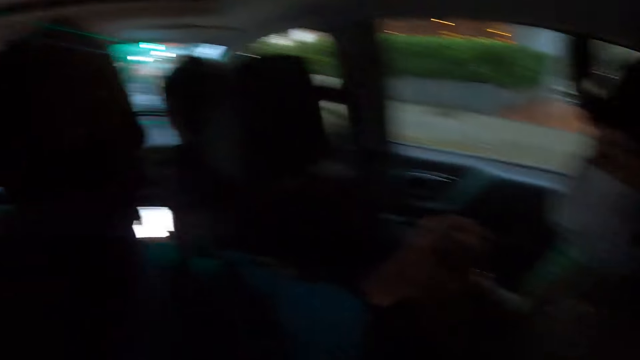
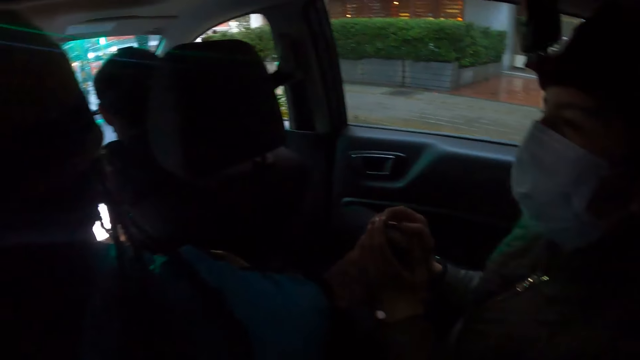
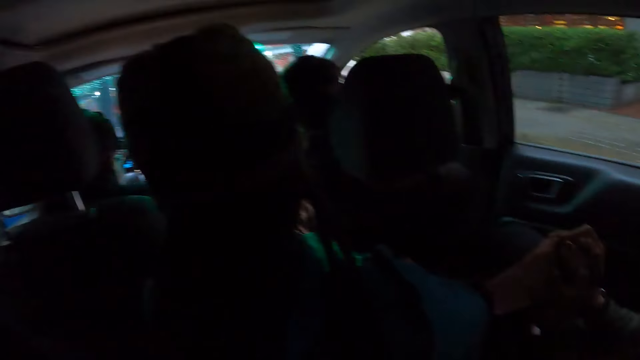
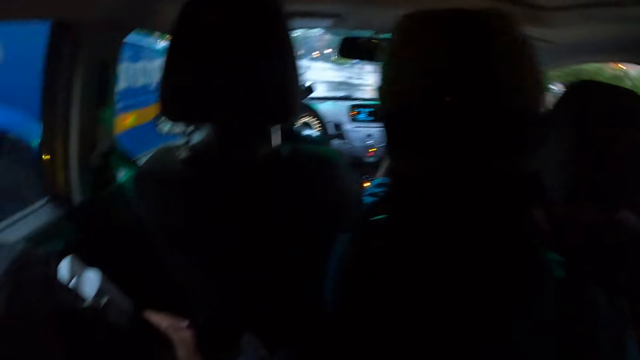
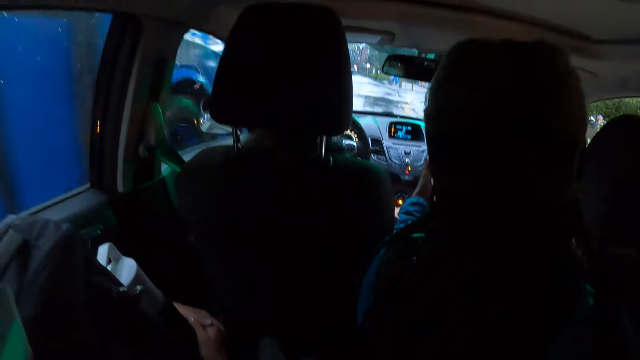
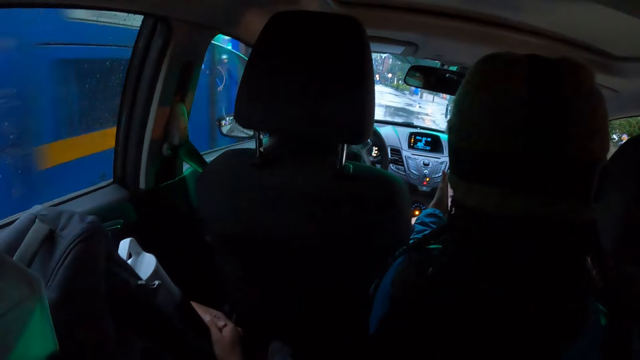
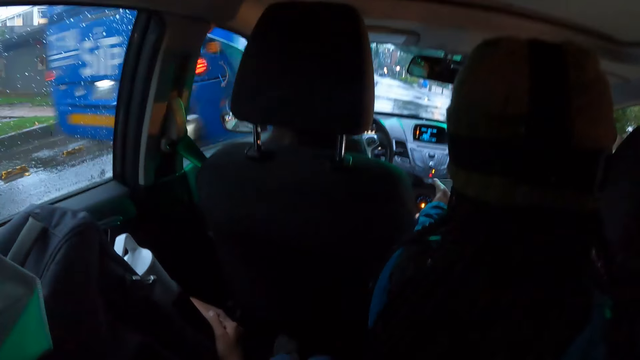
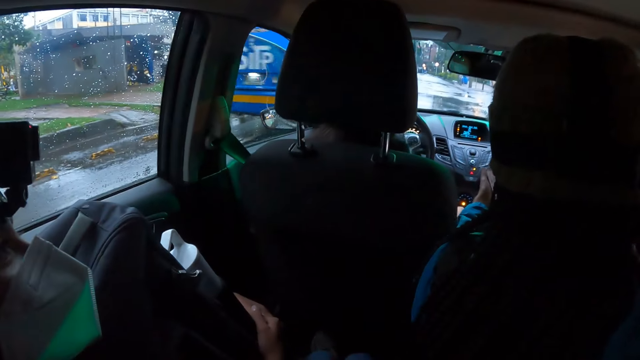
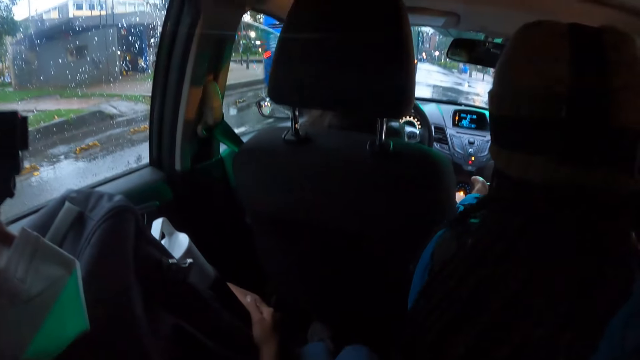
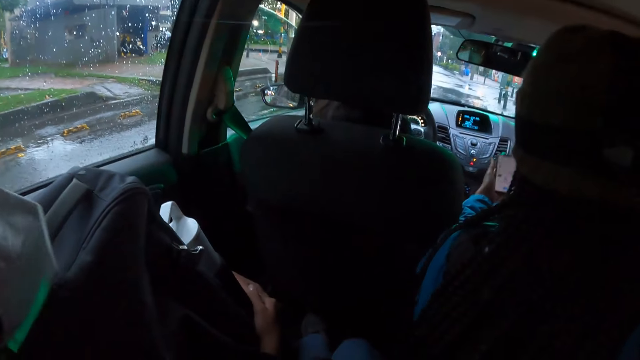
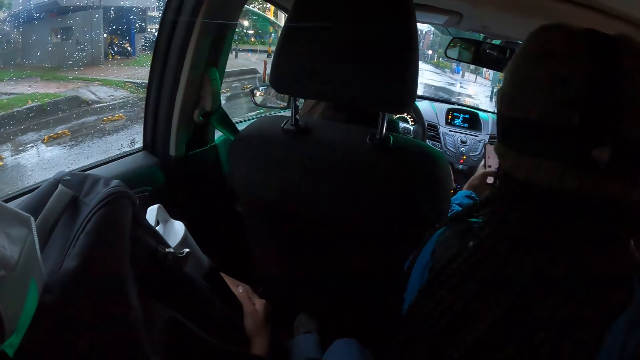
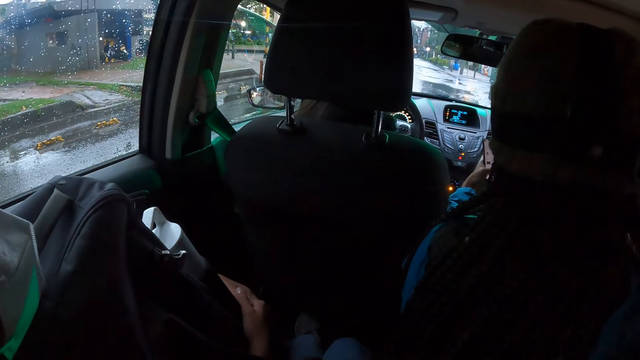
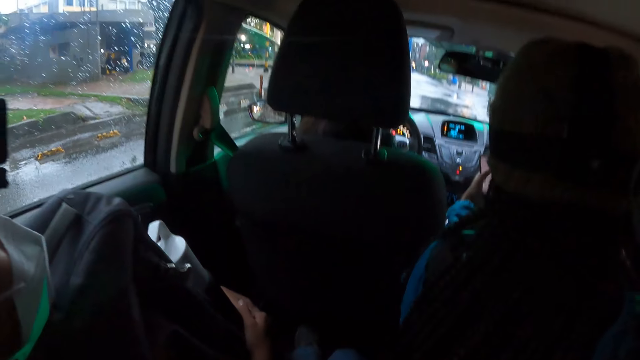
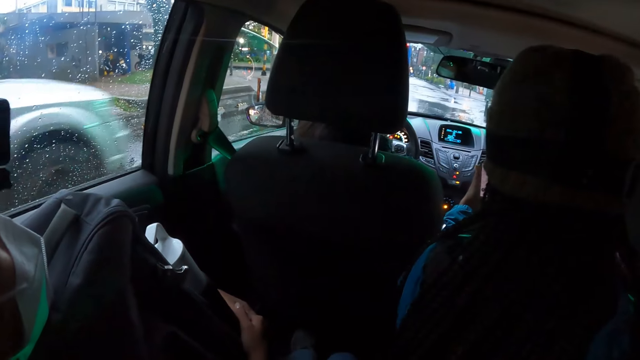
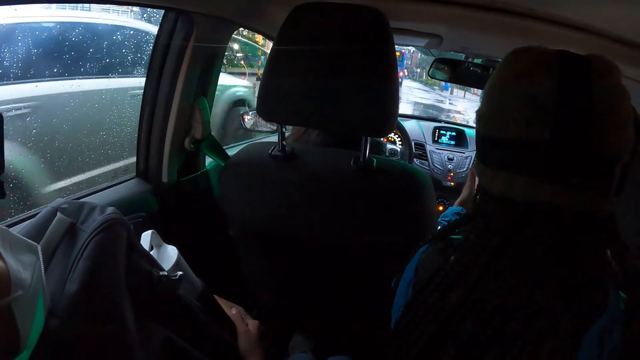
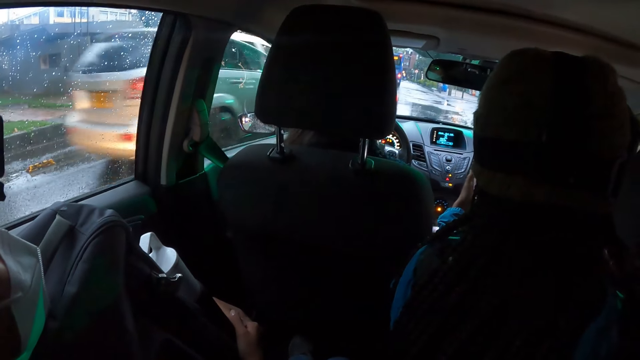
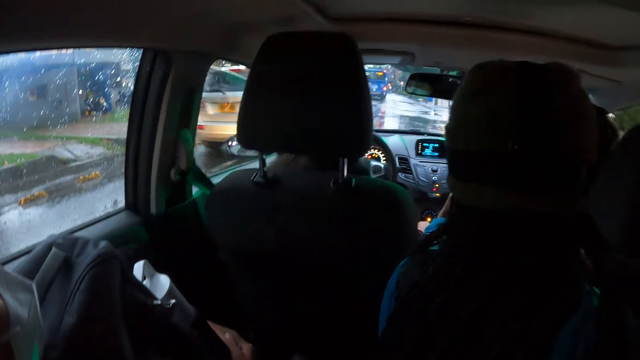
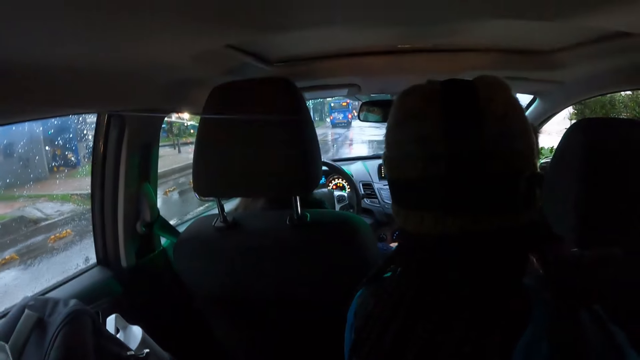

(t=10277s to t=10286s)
The woman drives the car. Another woman operates the mobile phone with her left hand.

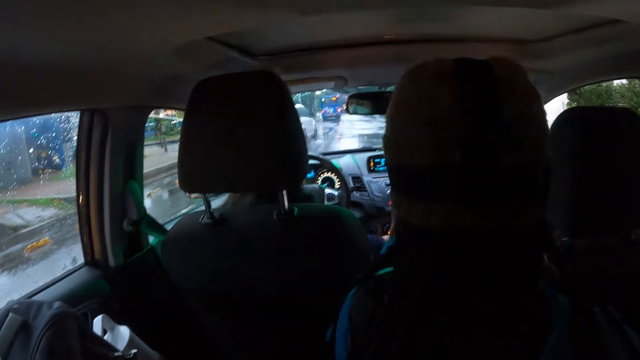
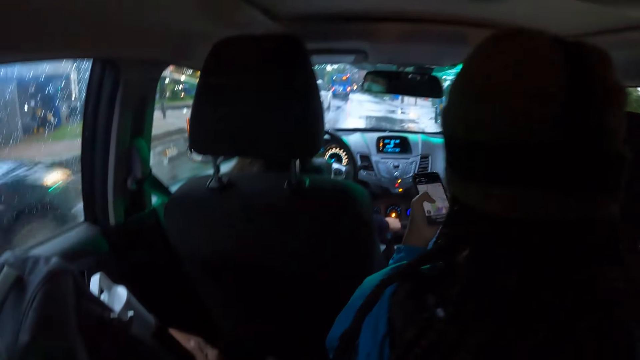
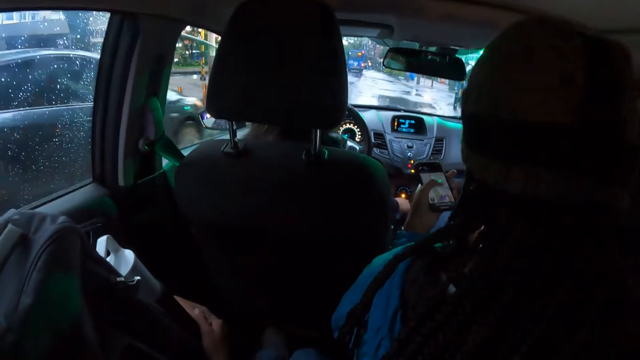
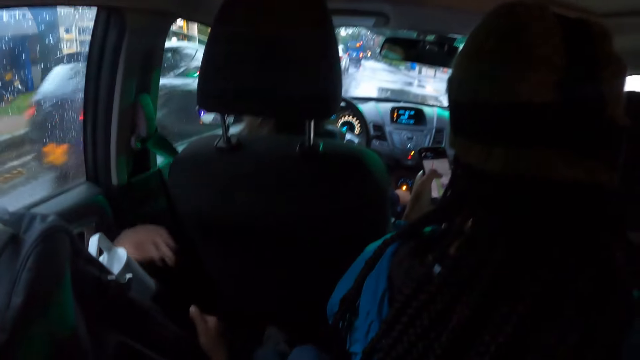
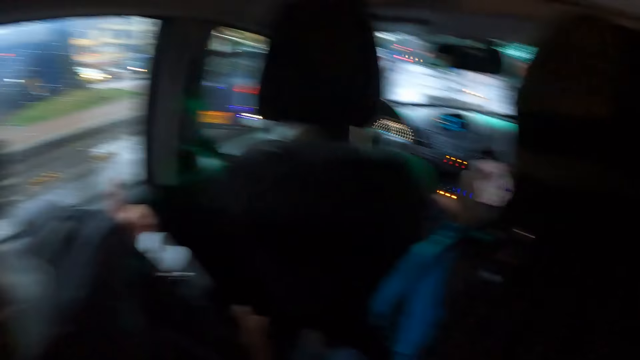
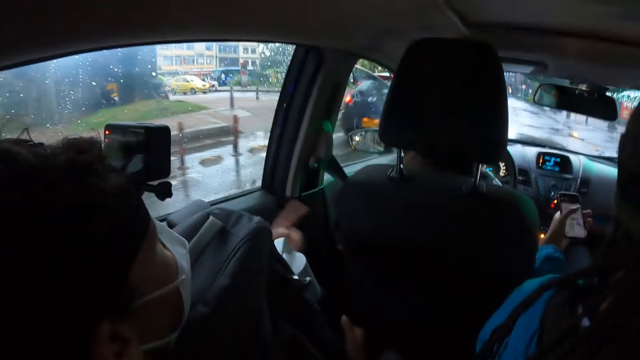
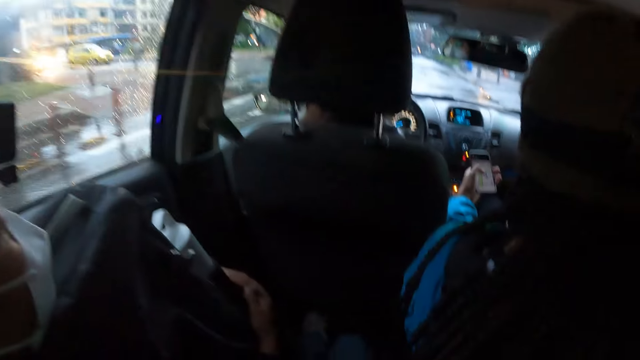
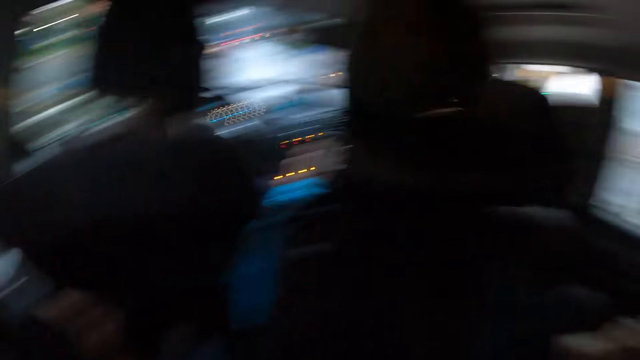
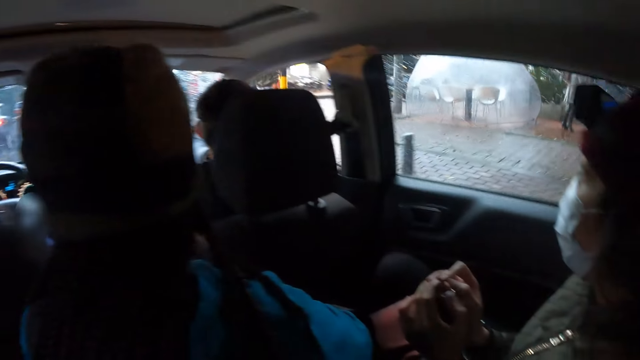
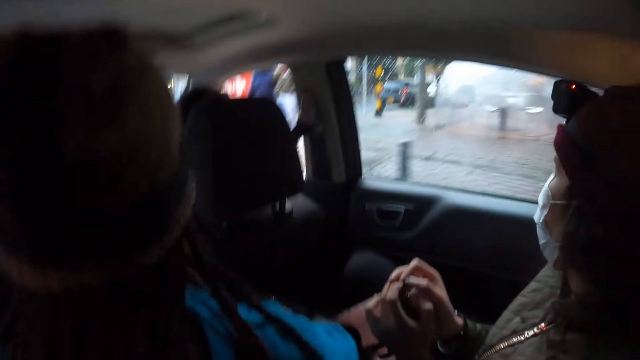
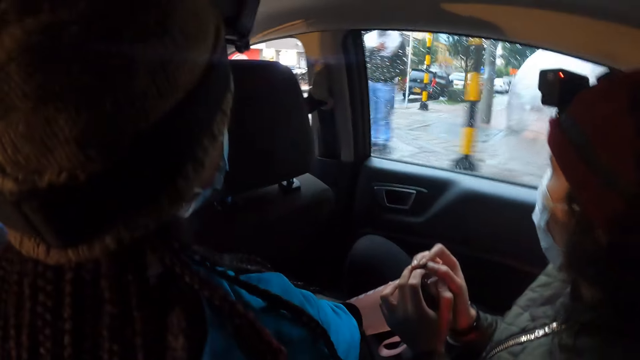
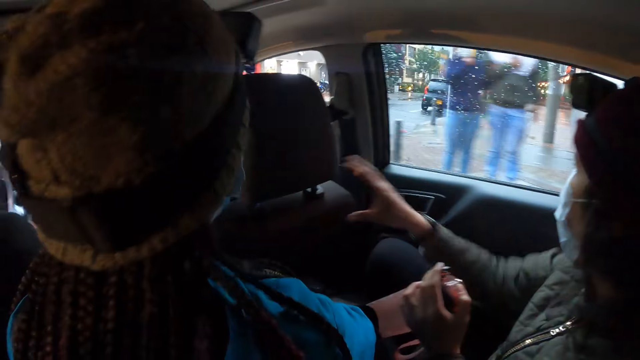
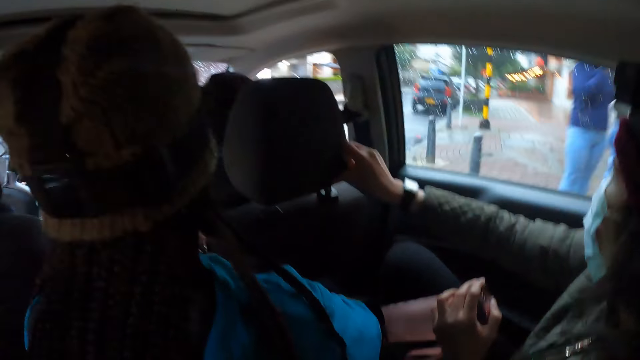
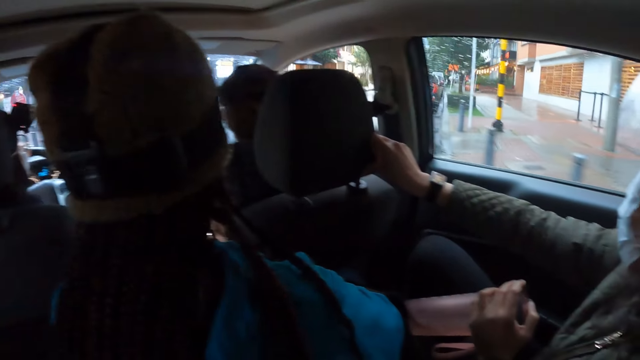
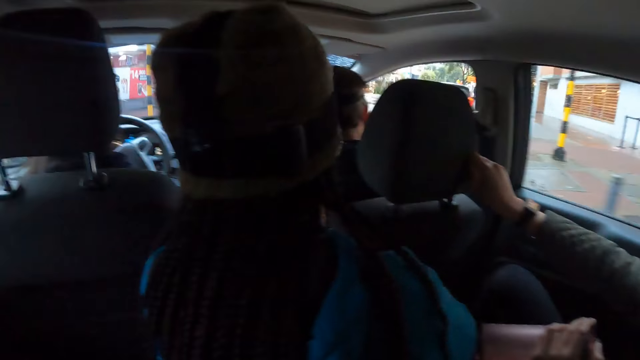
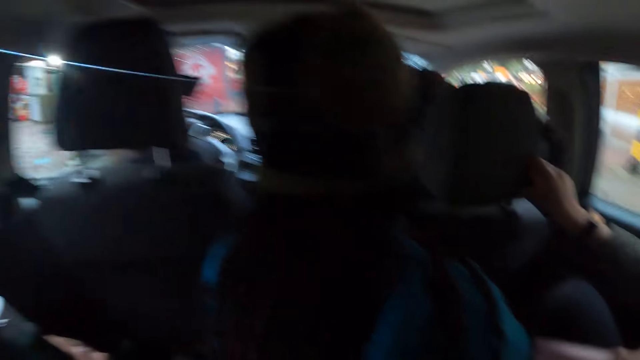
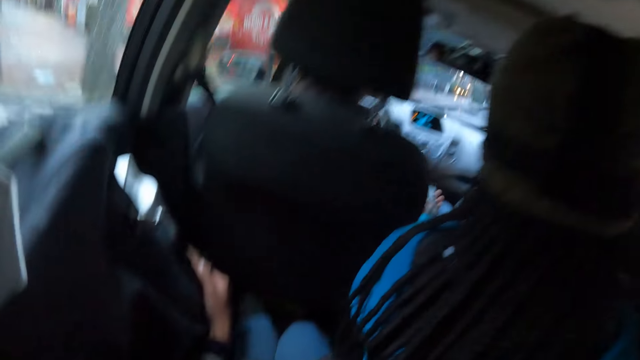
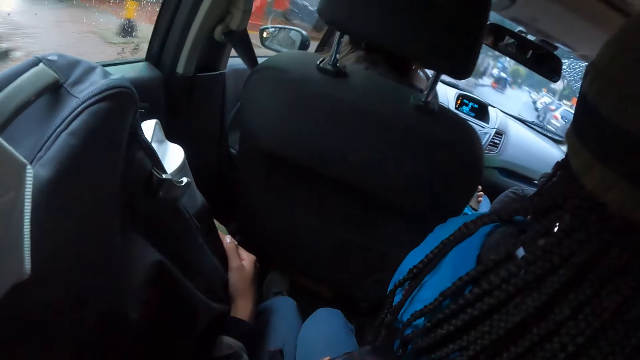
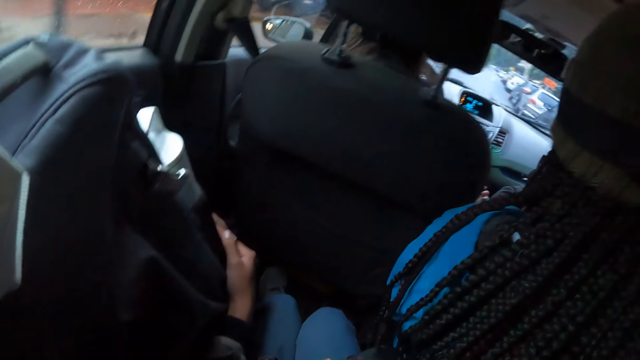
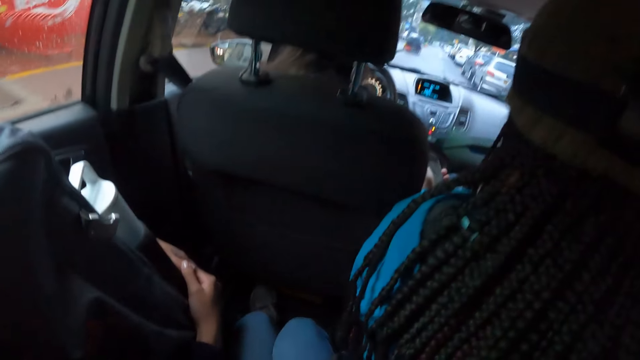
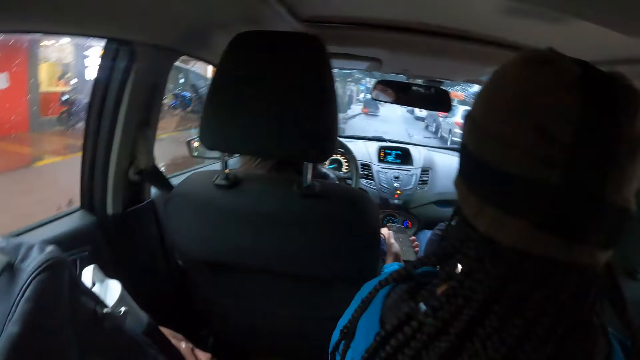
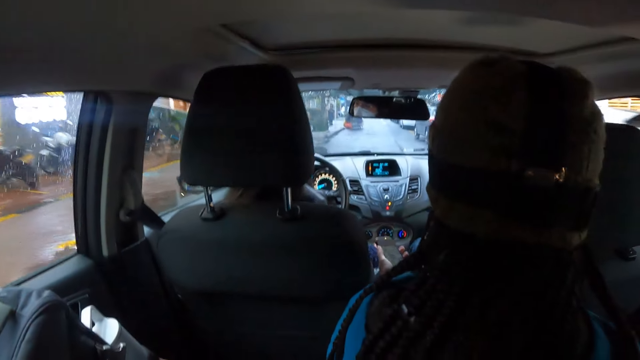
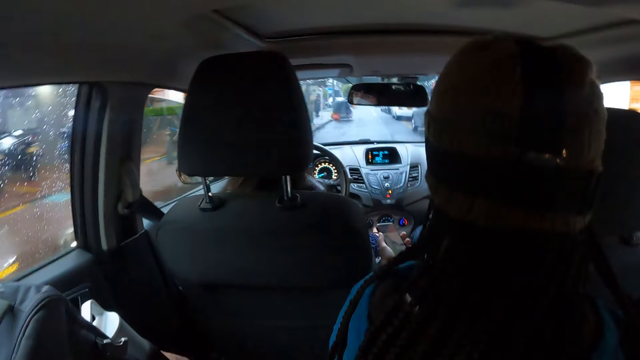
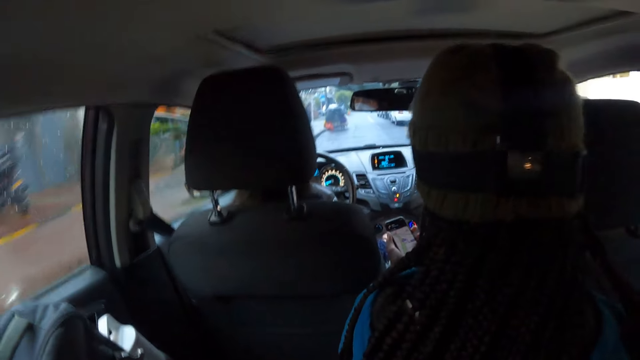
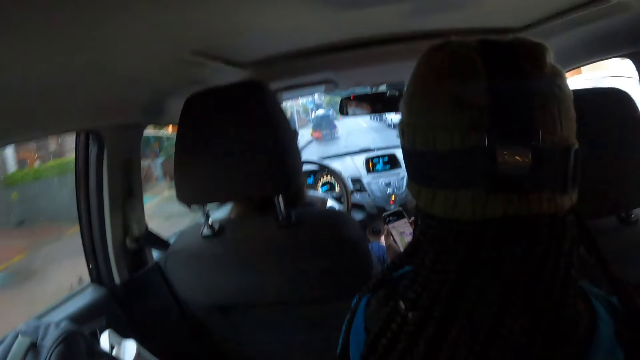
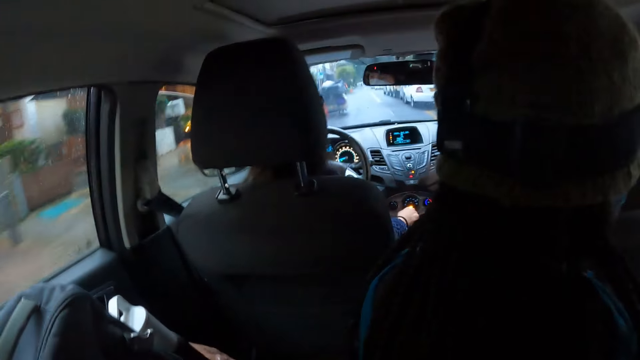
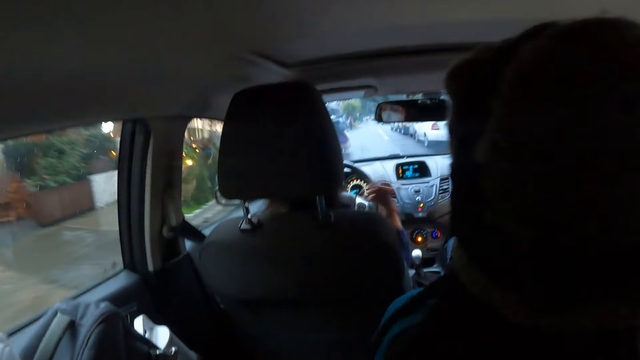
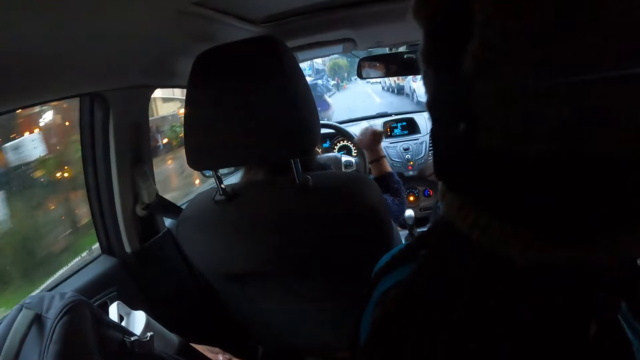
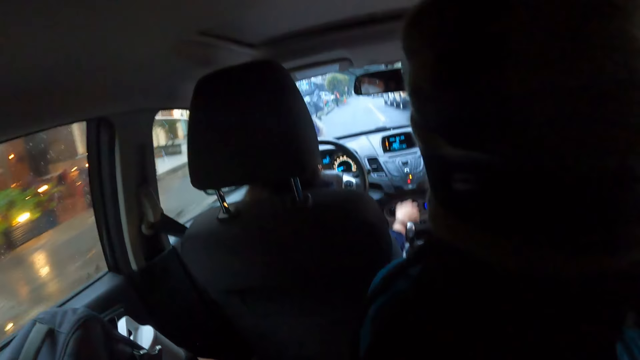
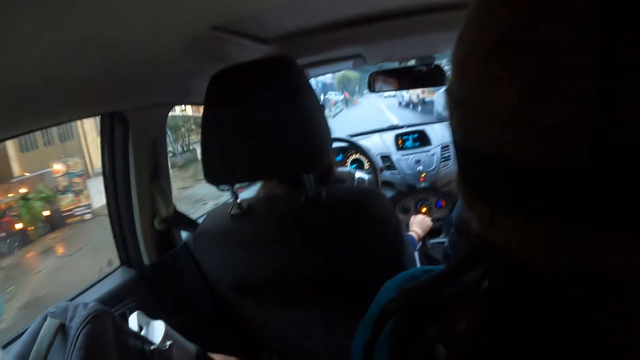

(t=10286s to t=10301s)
A woman points outside. The camera wearer looks through the car mirror. They look at another woman. The other woman holds the car seat with her right hand. A driver drives the car. A third woman stares at the phone. The driver gestures at the third woman.
